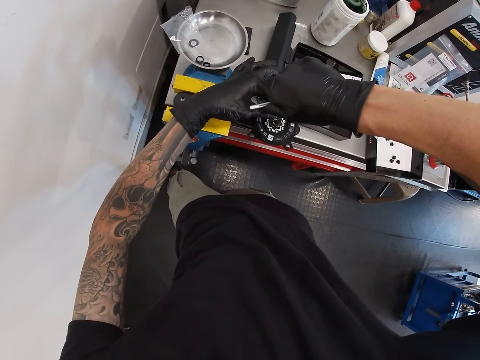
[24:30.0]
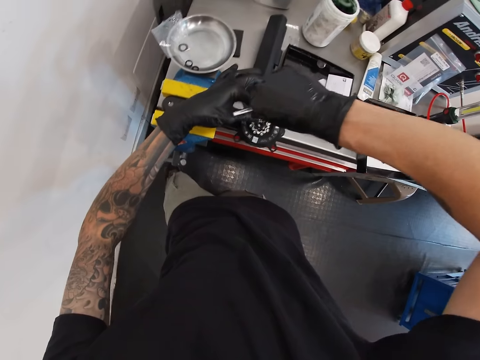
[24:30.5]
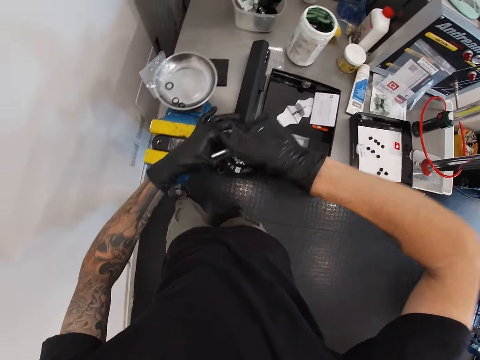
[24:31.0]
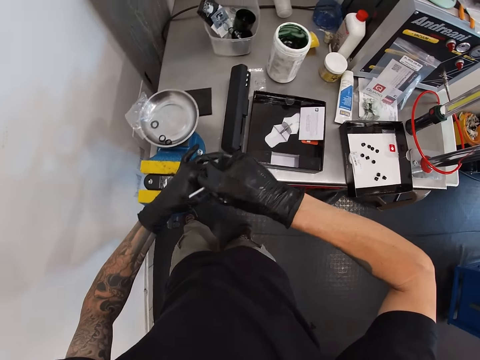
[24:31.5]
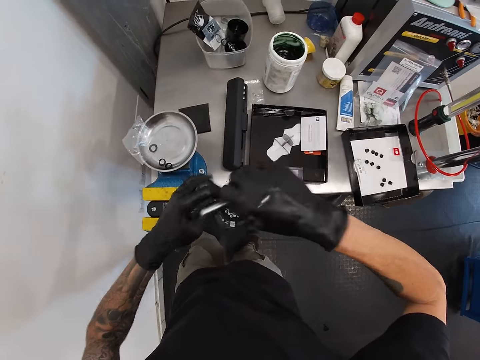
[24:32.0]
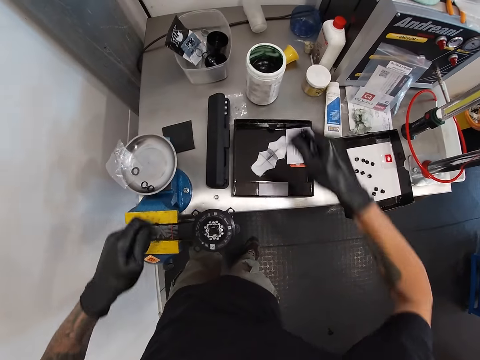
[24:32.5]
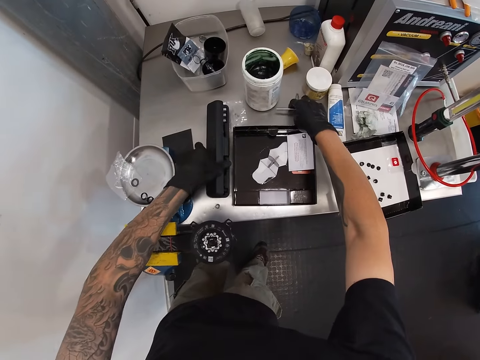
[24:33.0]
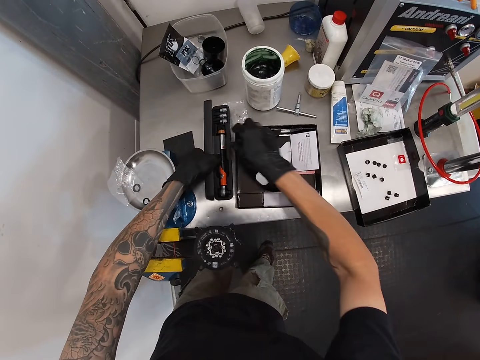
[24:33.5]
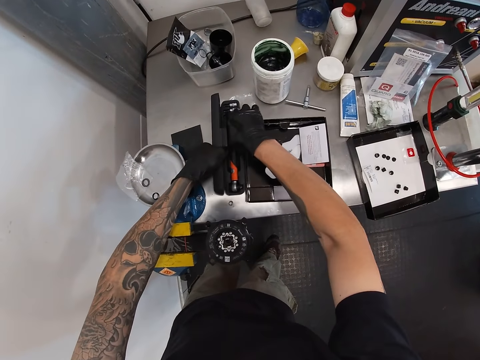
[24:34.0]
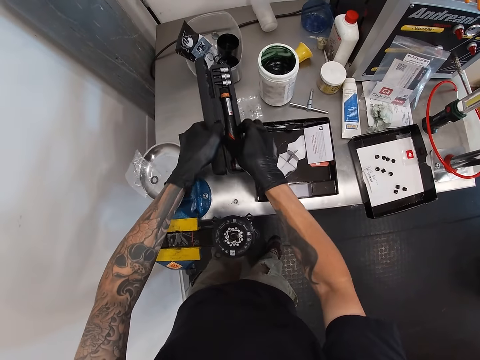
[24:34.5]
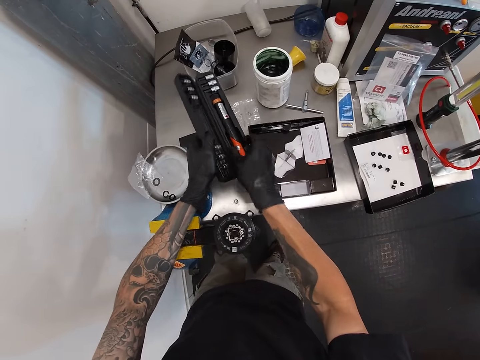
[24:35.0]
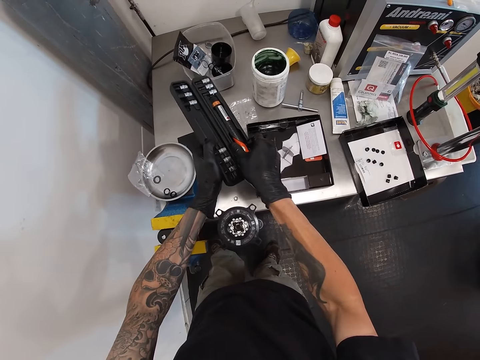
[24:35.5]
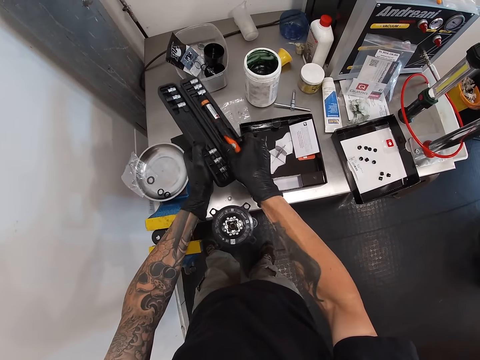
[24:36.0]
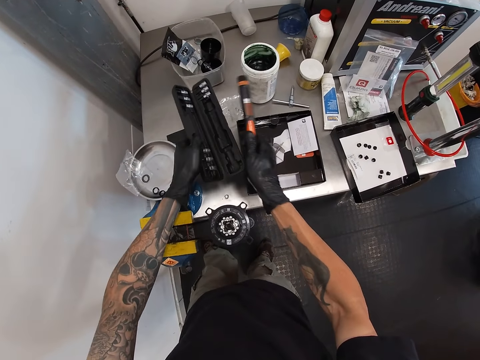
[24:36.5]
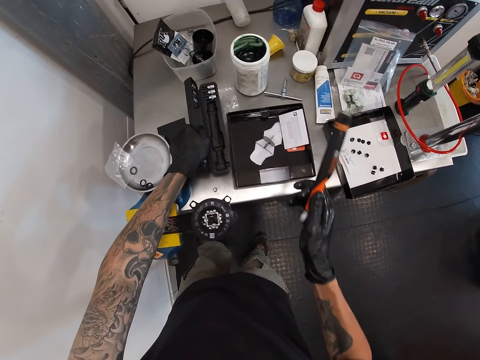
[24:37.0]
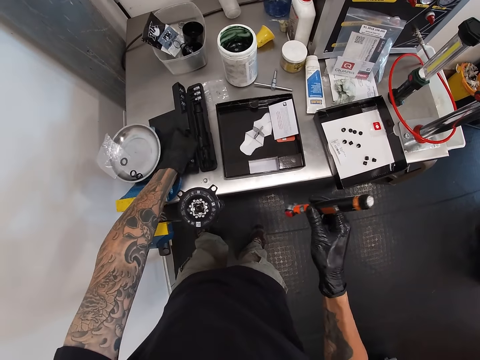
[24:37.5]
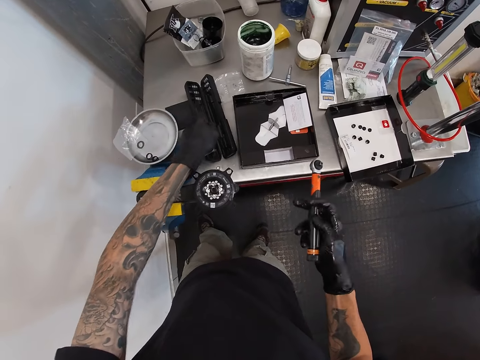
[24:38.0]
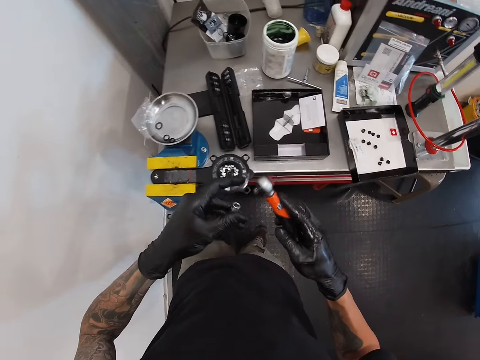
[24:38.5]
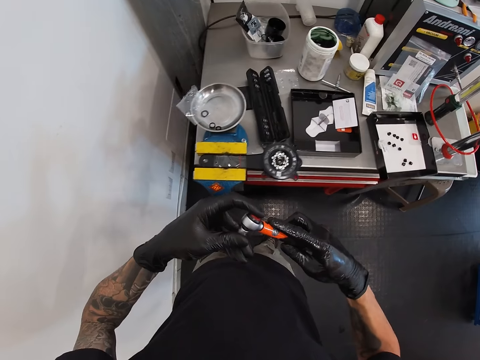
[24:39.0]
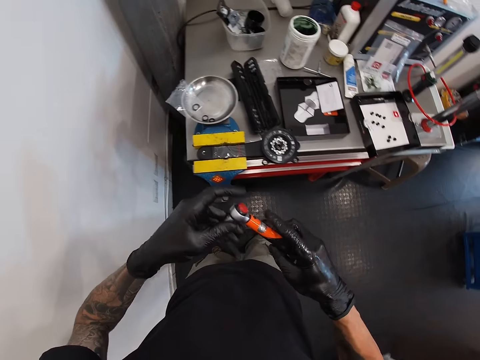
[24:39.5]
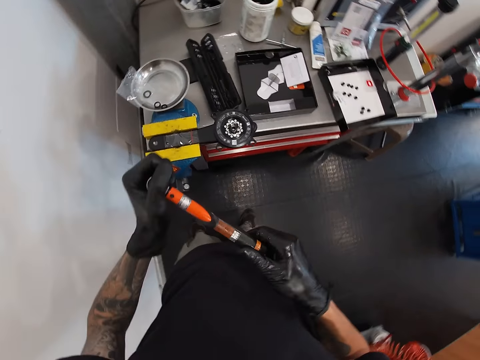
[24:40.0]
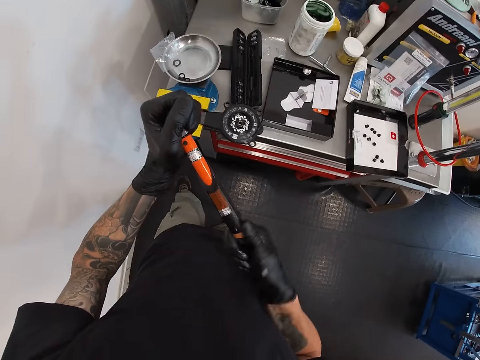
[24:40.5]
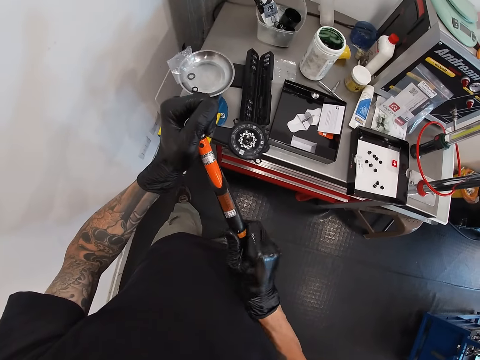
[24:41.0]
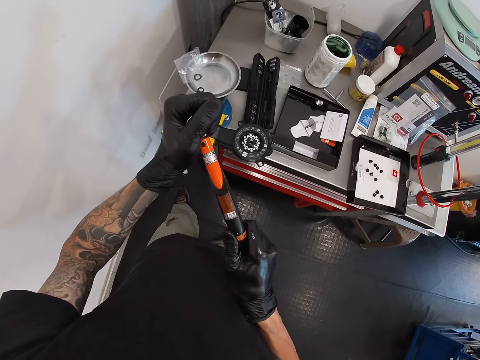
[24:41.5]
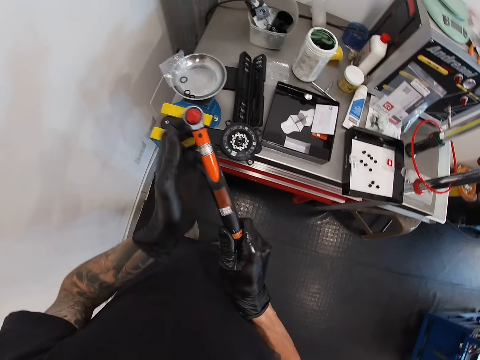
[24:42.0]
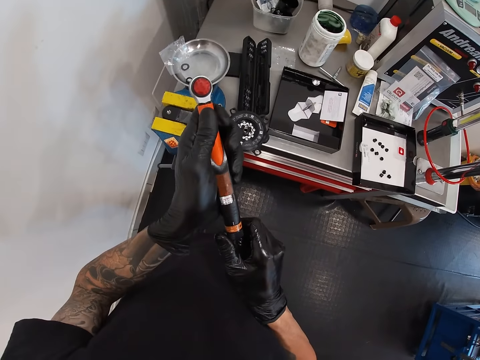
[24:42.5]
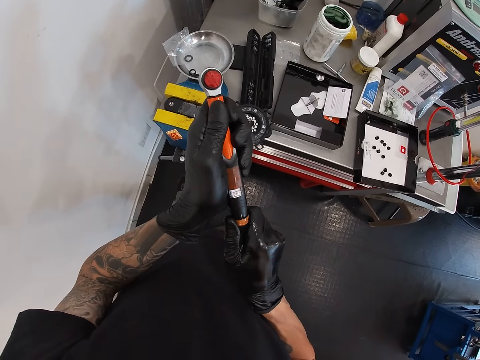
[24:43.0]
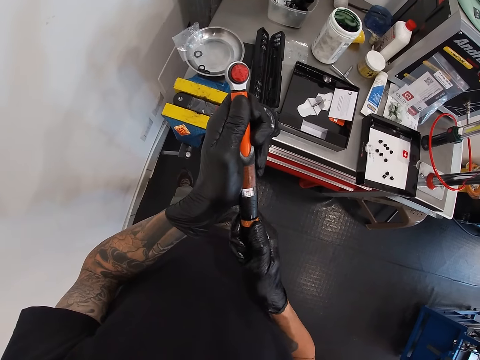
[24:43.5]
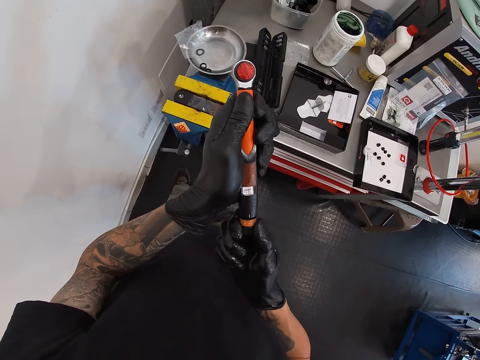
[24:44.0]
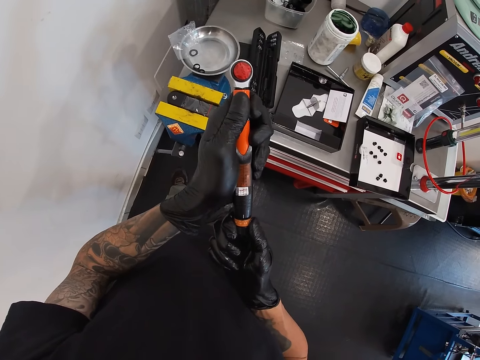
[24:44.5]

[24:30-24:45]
The camera wearer unlocks the drum key pieces with both hands. He drops the drum key on the workbench with his right hand. He opens a tool case with his left hand and picks up a torque wrench from the tool case with his right hand. He fastens a socket to the torque wrench with his left hand. He rotates the knob at the end of the torque wrench with his right hand.

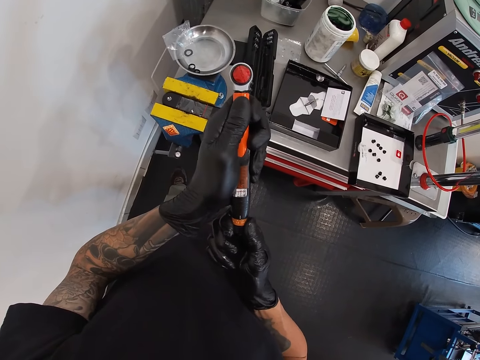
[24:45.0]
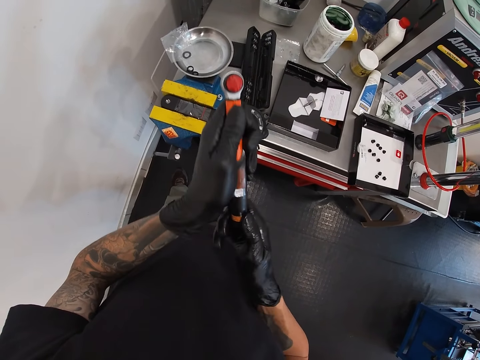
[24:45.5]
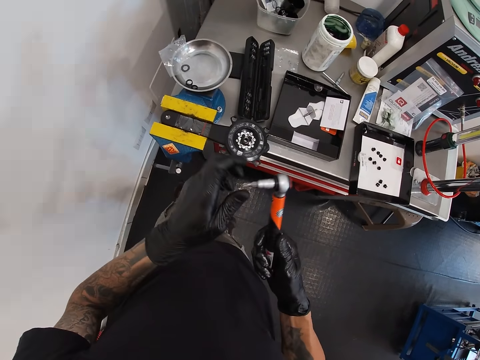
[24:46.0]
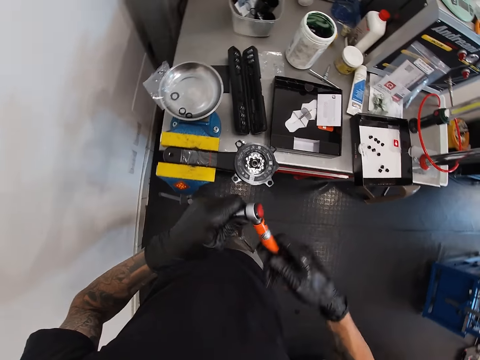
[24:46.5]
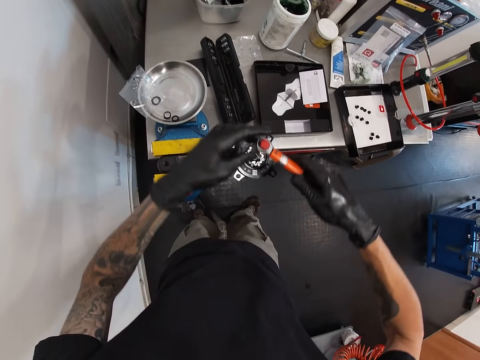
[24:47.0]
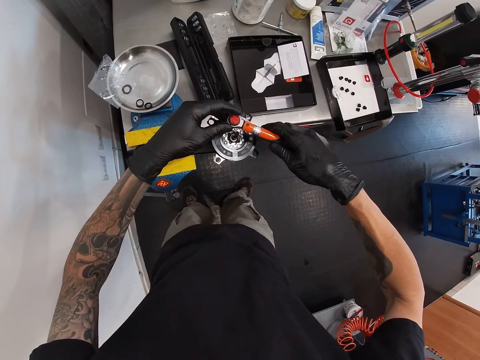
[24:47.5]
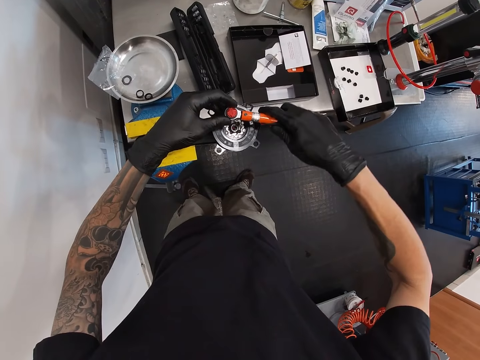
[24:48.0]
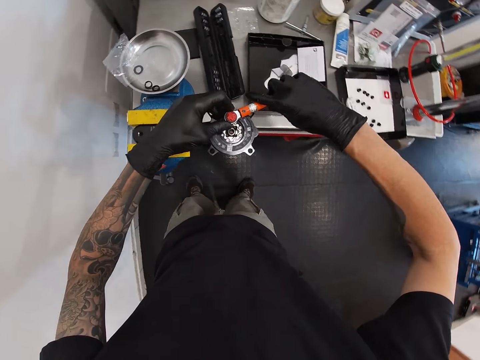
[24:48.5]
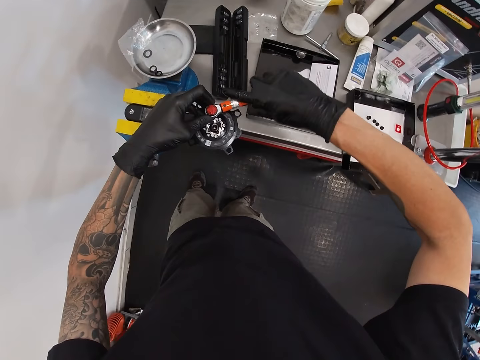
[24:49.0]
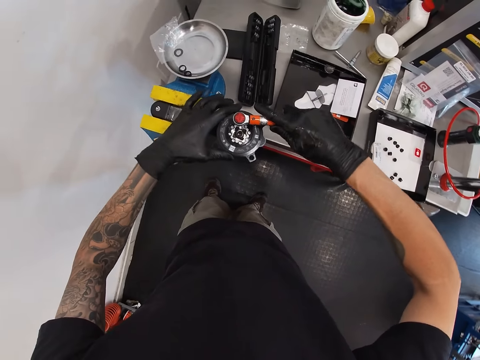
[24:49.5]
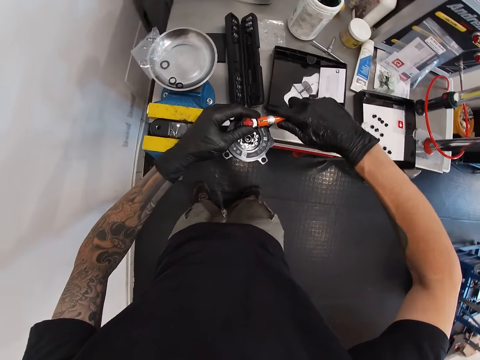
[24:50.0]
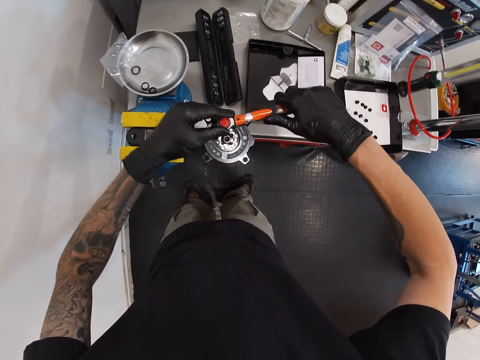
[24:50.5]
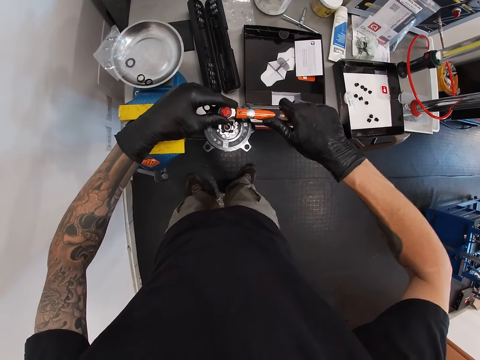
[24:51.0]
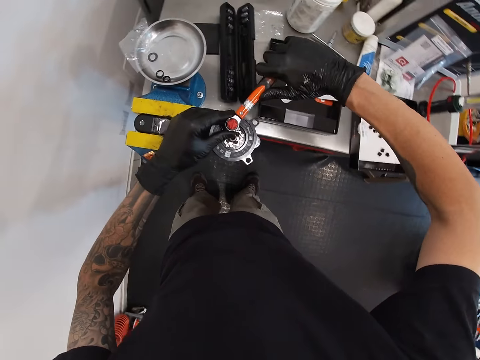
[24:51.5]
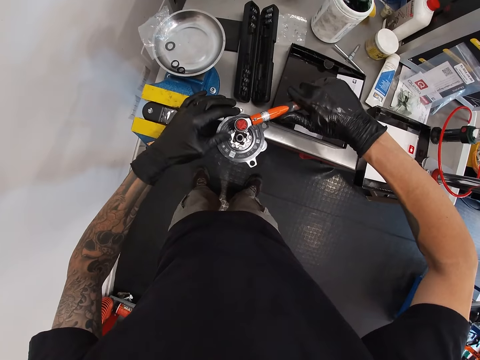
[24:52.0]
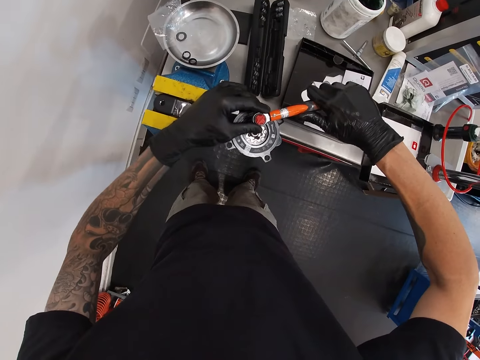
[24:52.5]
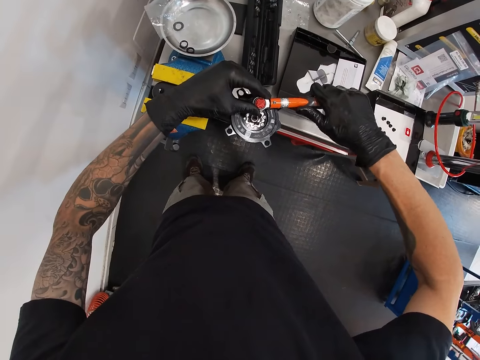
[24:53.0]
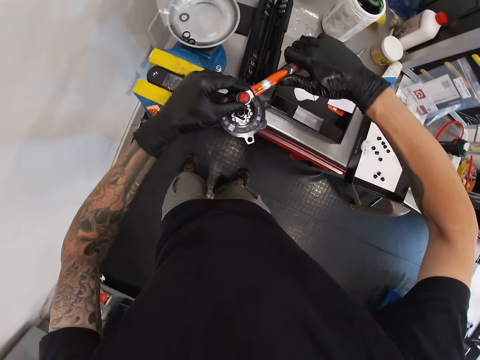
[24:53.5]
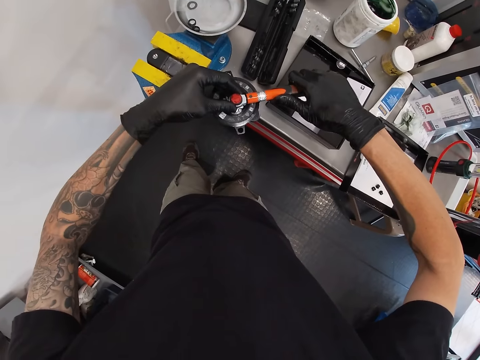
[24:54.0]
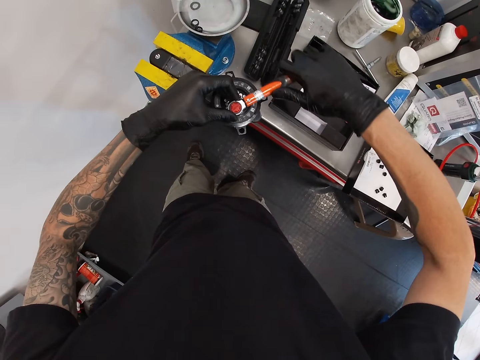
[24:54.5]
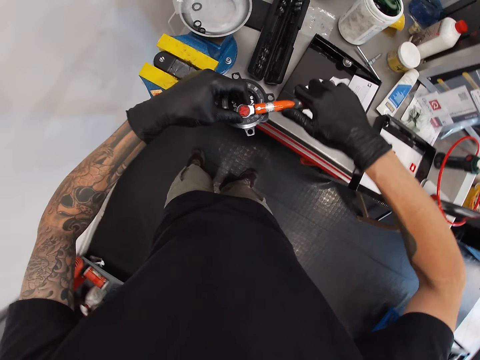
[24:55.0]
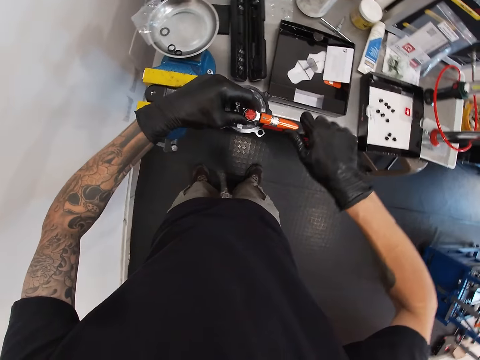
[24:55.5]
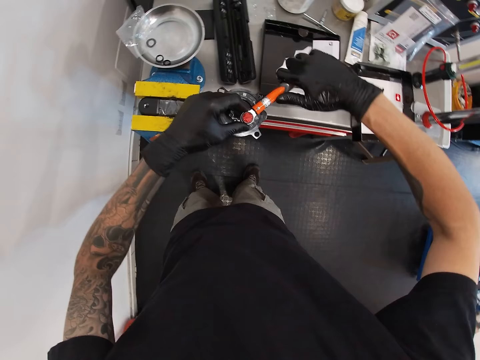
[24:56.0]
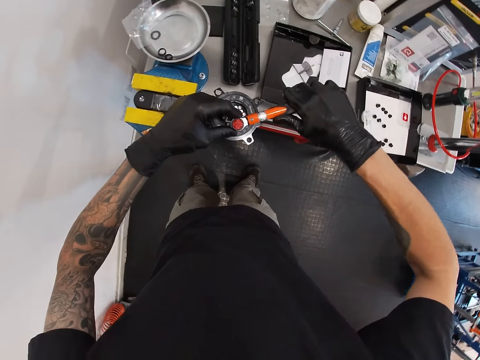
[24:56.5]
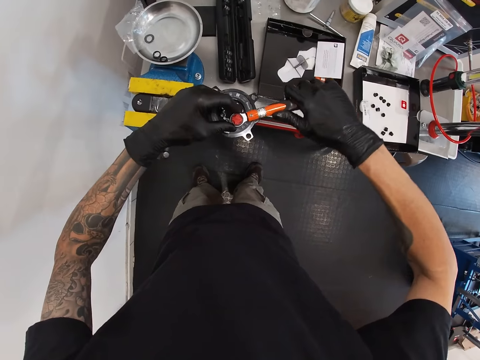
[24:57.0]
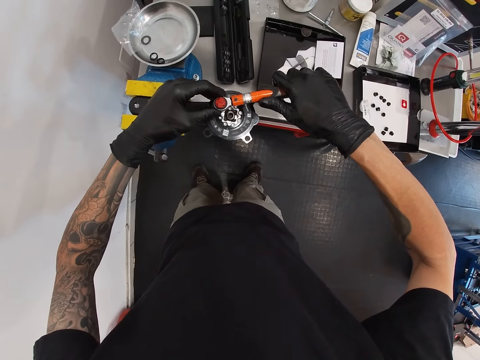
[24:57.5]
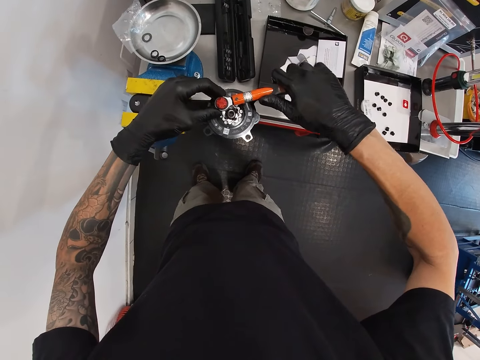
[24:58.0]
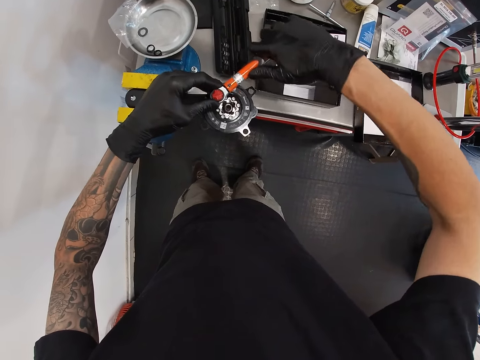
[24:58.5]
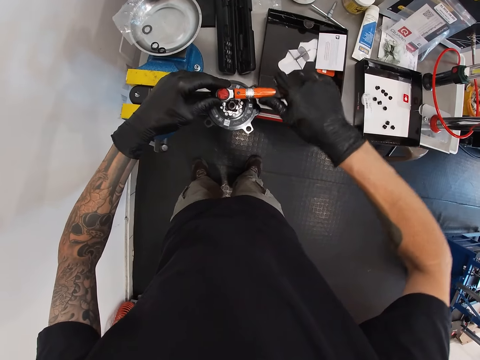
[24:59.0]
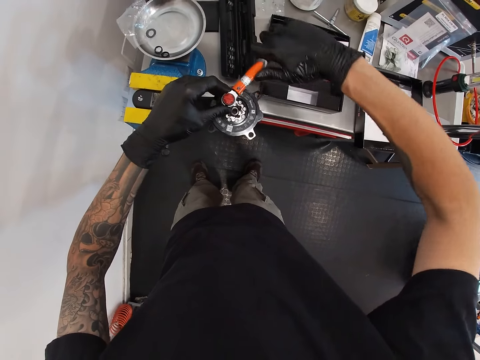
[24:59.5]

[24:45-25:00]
The camera wearer adjusts the knob on the torque wrench's mouth with his left hand. He twists the spanner. He adjusts the bolts on the bench vice with the torque wrench. He fastens the bolt with the spanner. He fastens the bolt with the spanner again.
